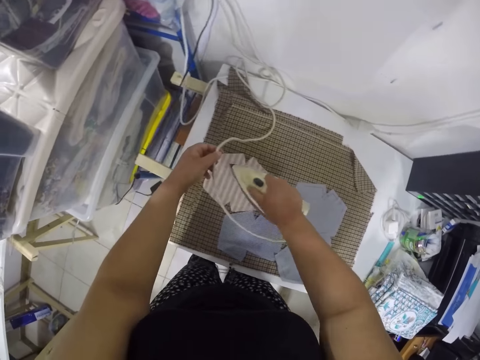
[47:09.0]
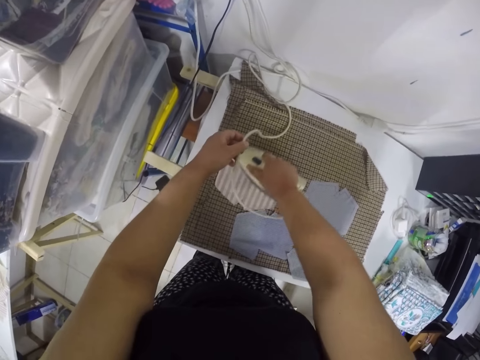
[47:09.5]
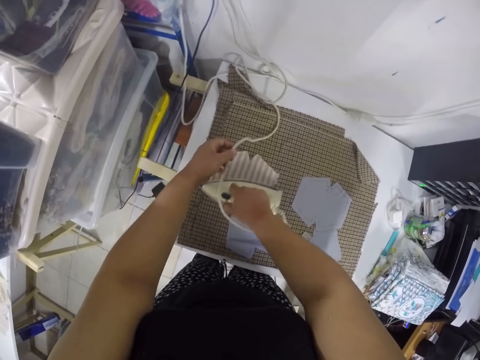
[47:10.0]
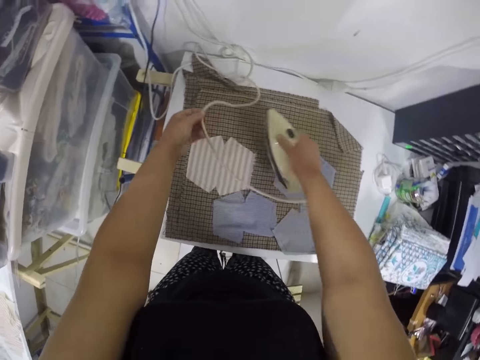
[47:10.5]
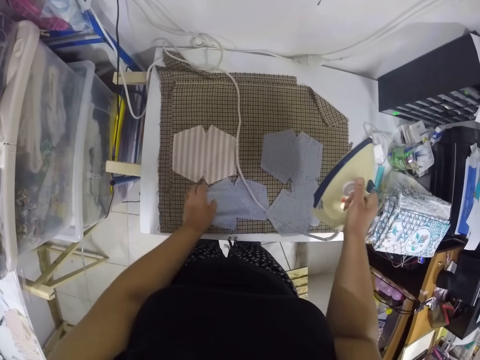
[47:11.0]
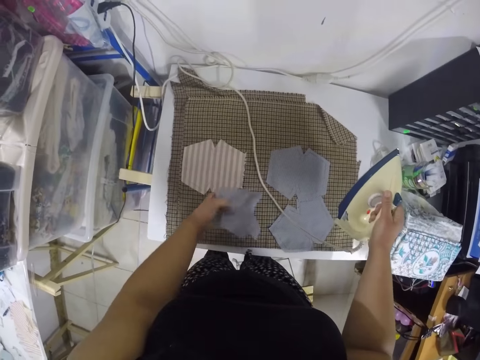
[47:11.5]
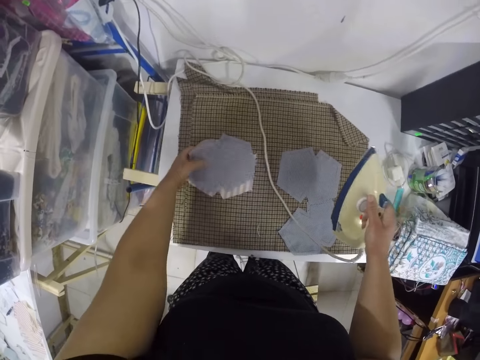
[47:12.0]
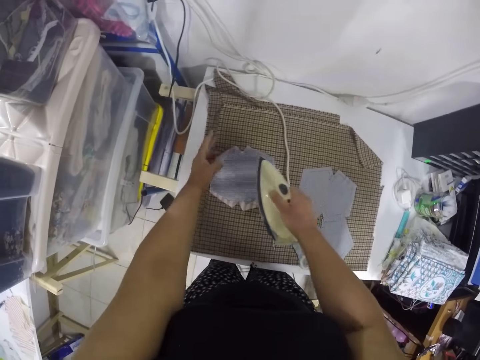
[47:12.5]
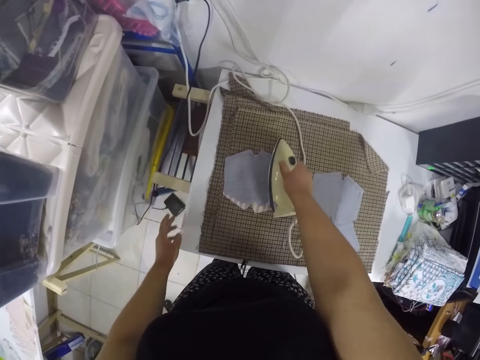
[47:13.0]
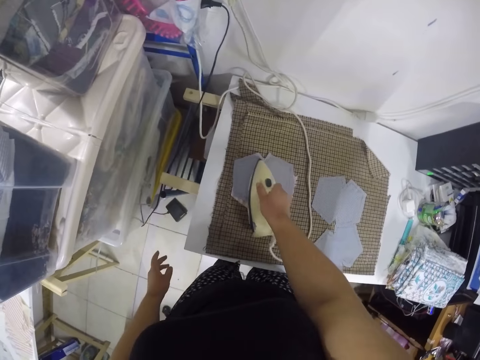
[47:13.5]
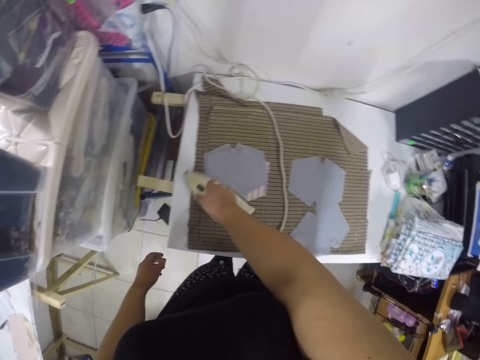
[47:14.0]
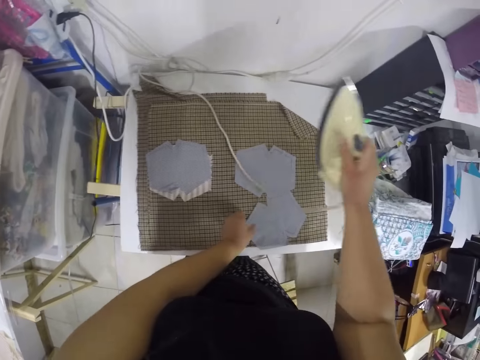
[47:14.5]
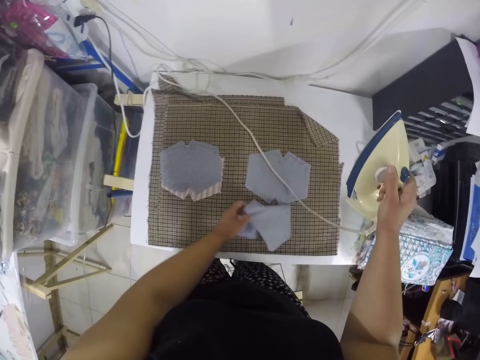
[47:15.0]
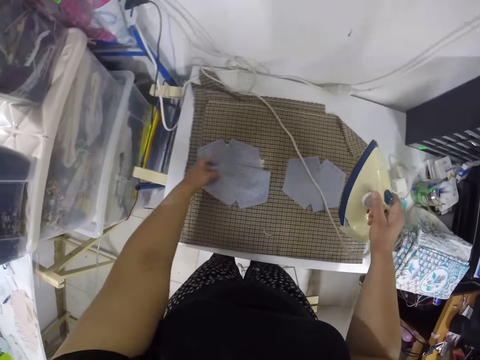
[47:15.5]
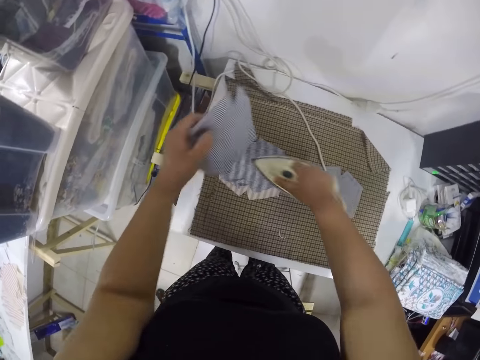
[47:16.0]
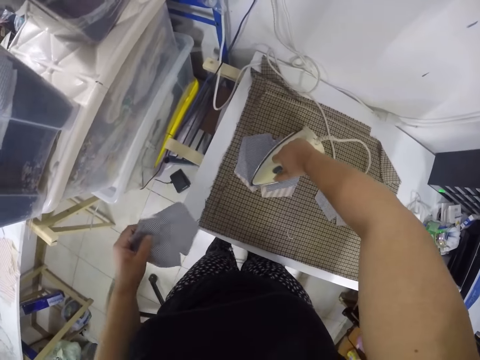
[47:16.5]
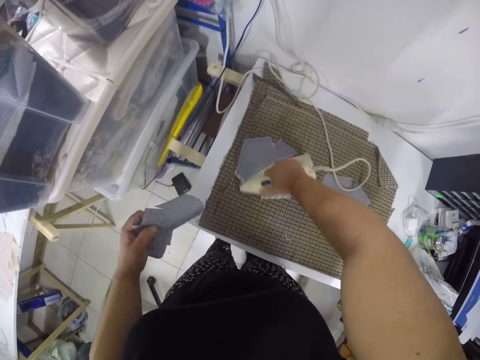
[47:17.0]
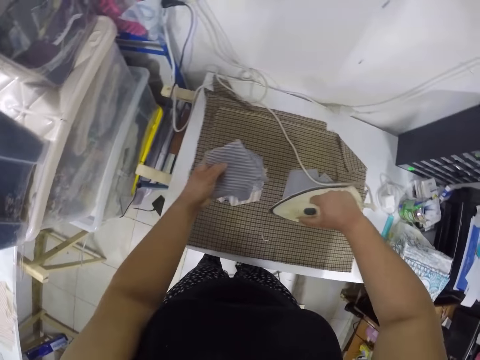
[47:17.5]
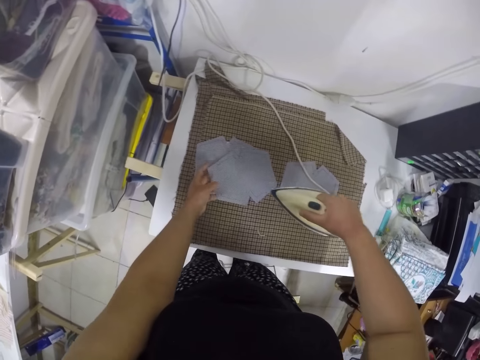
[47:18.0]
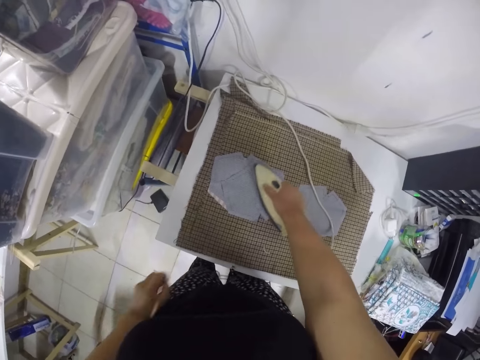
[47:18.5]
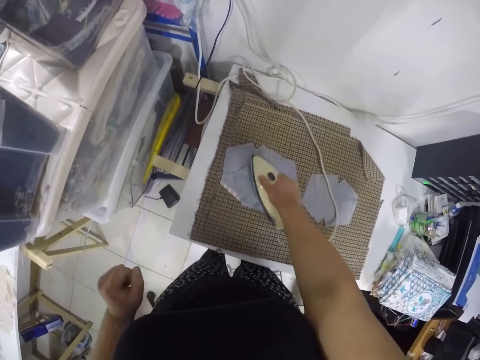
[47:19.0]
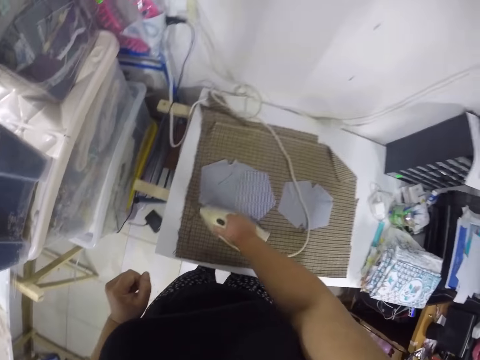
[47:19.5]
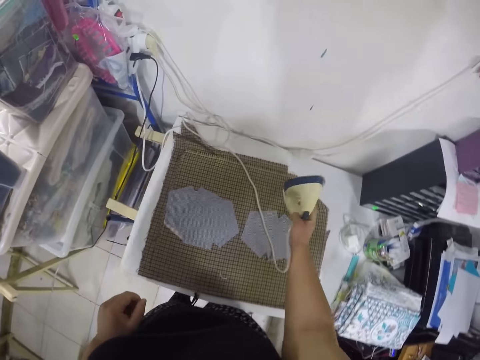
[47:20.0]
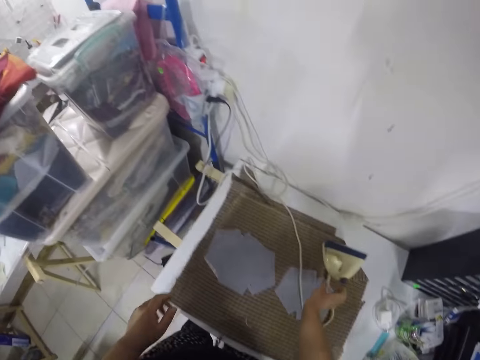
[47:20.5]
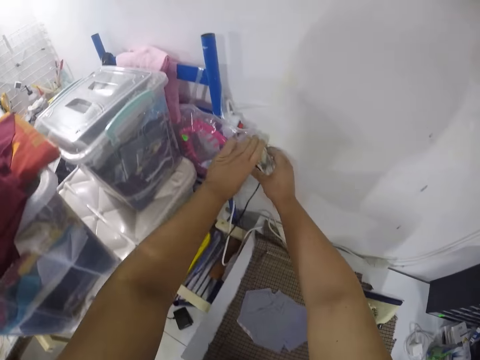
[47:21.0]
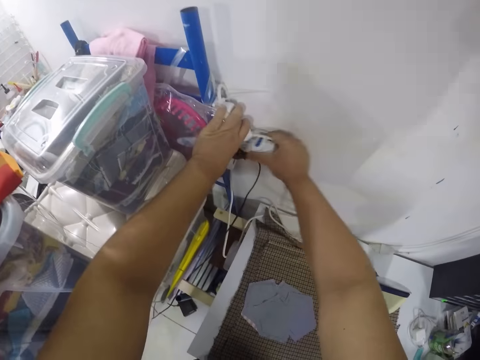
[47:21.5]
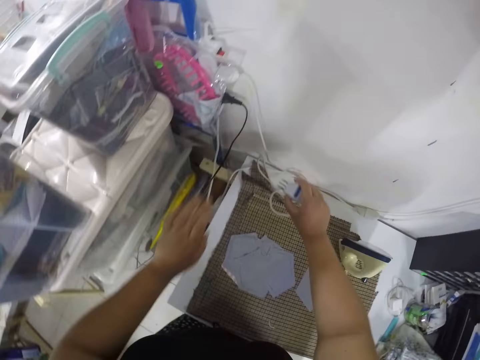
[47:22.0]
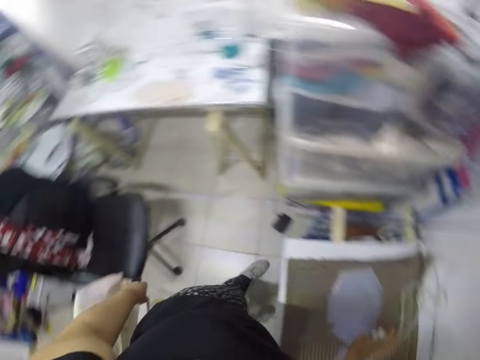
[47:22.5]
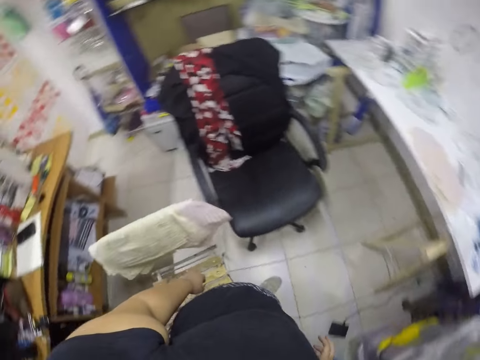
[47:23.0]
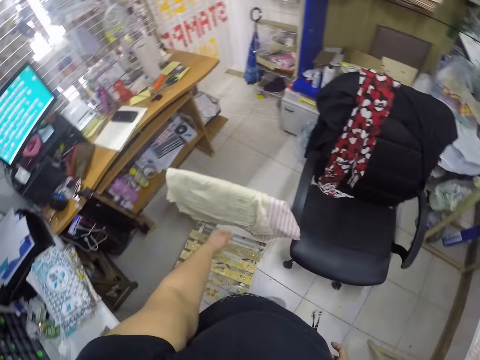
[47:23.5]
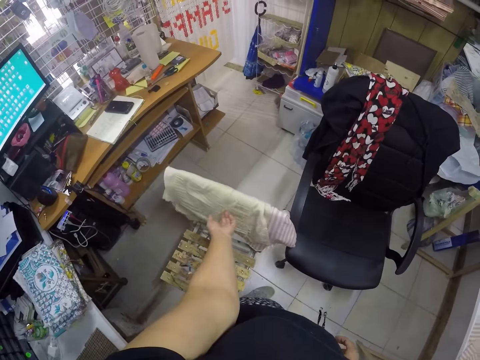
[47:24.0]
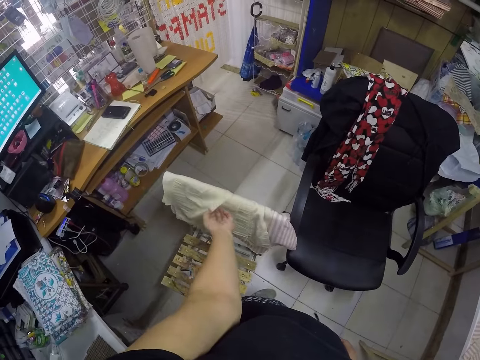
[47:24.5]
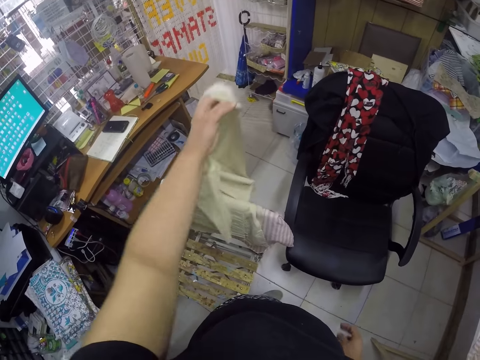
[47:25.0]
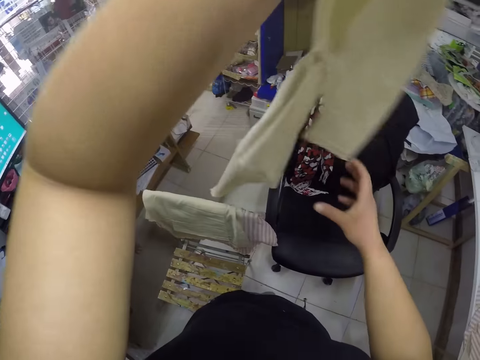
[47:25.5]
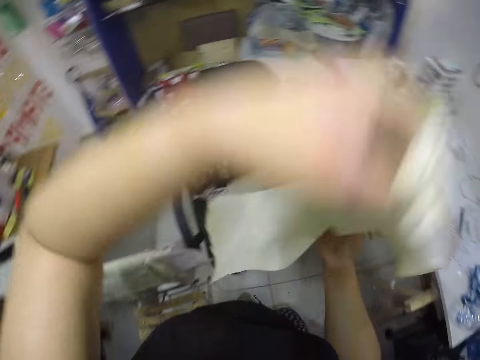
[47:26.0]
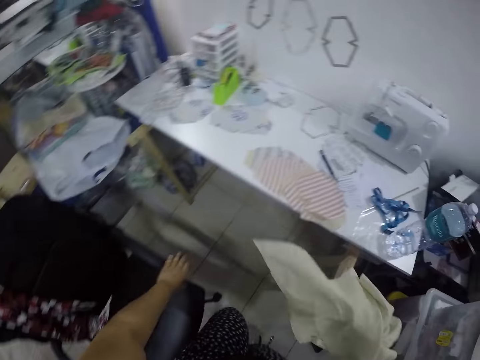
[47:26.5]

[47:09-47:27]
The camera wearer lifts up the iron. She irons a piece of cloth. She lifts up the iron and takes a piece of cloth. She irons a piece of cloth. She puts a piece of cloth on another piece of cloth. She irons a piece of cloth. She puts the iron down. She unplugs the electric iron's plug from the socket with both hands. She moves around the workshop. She picks a piece of fabric from the chair with her left hand.

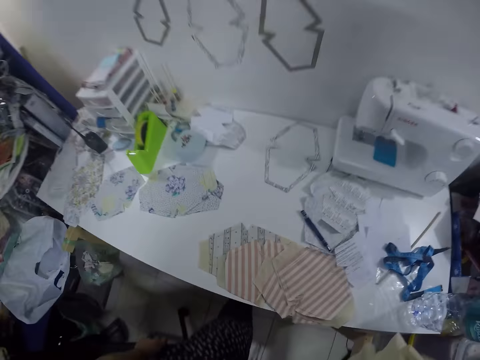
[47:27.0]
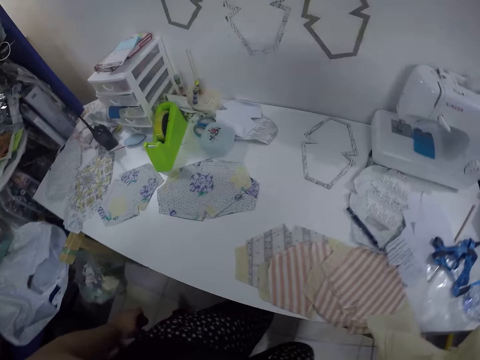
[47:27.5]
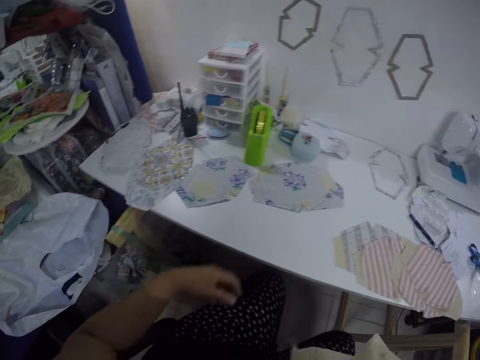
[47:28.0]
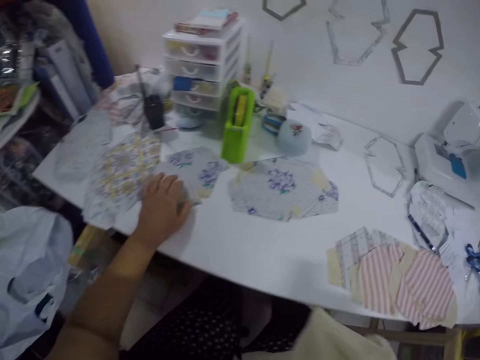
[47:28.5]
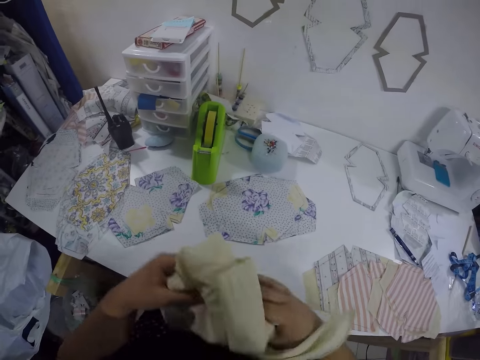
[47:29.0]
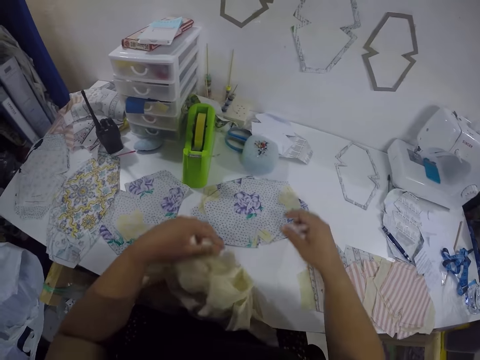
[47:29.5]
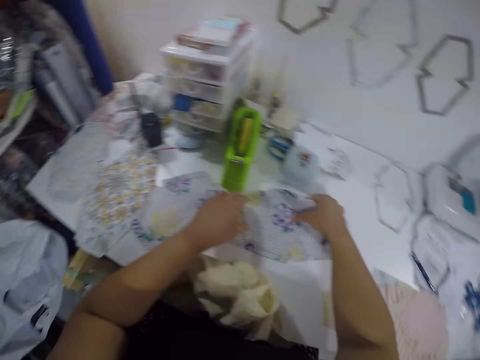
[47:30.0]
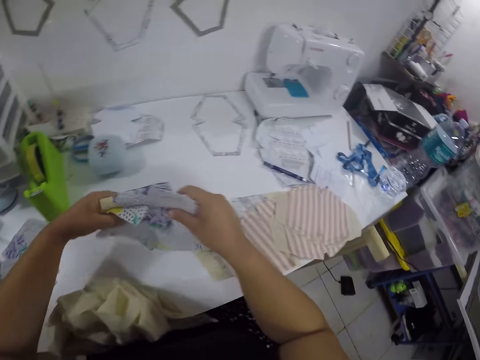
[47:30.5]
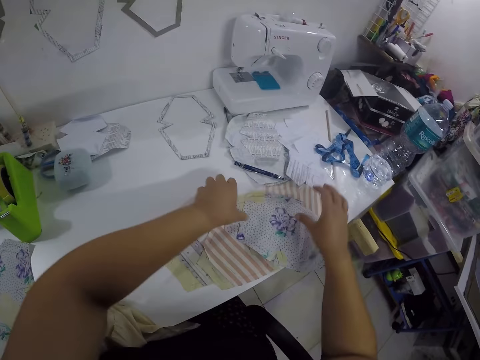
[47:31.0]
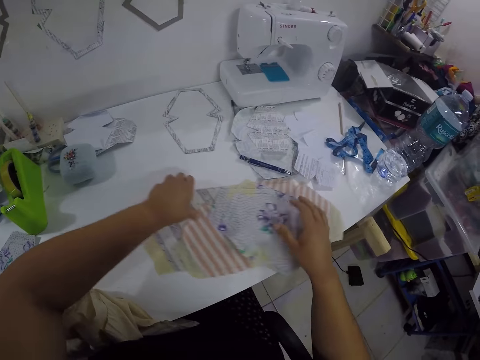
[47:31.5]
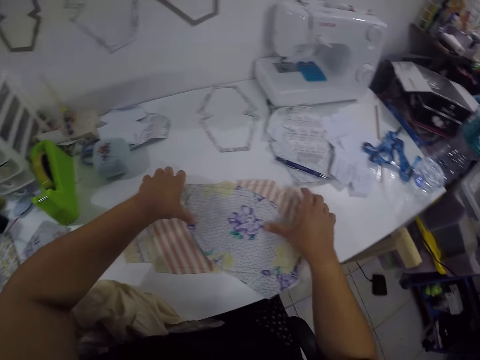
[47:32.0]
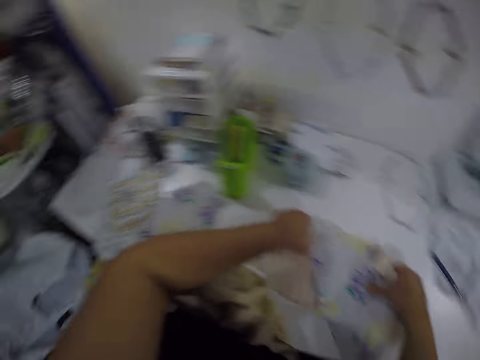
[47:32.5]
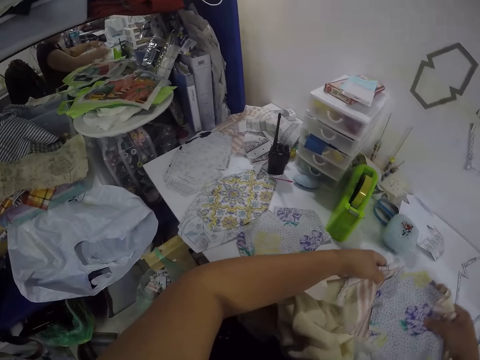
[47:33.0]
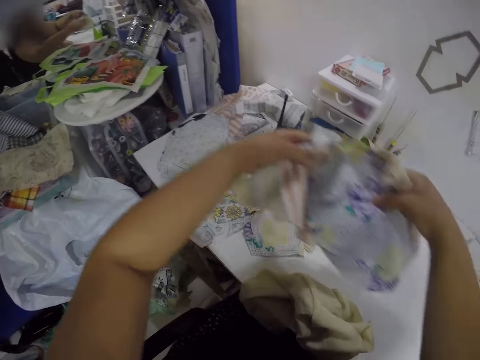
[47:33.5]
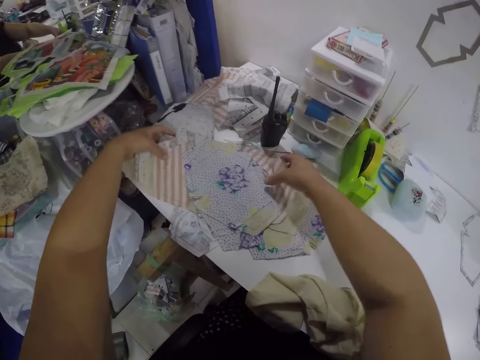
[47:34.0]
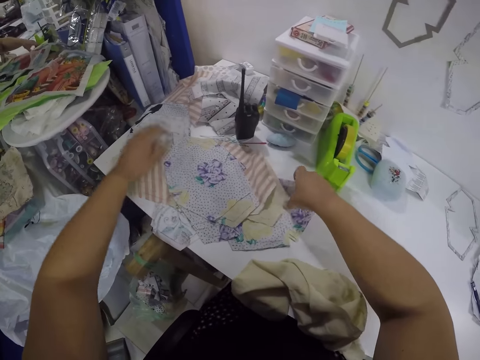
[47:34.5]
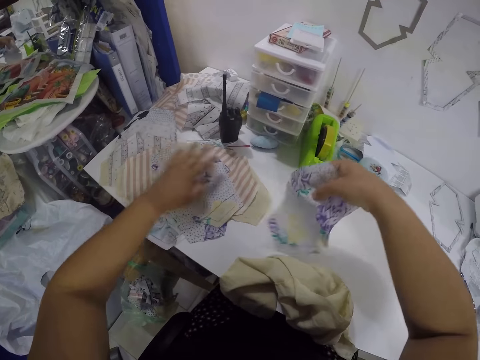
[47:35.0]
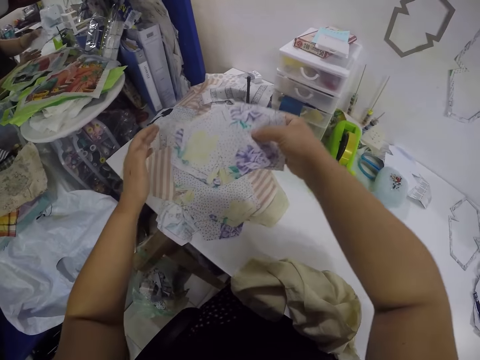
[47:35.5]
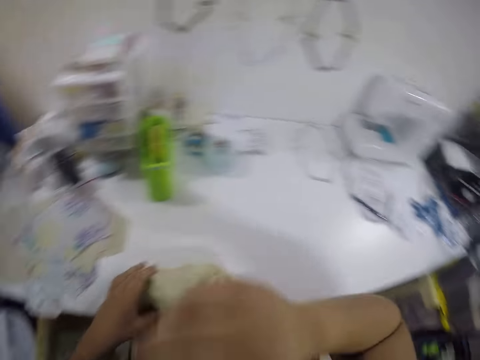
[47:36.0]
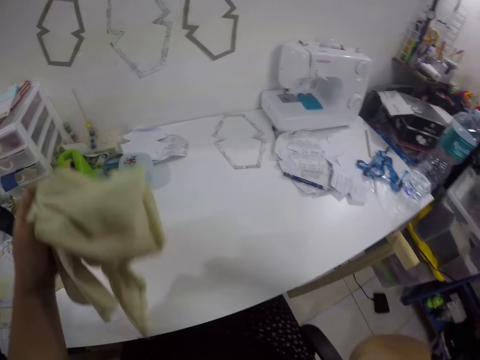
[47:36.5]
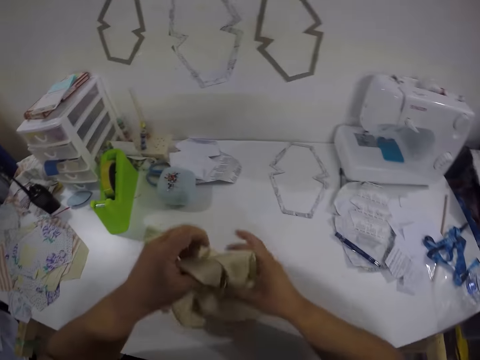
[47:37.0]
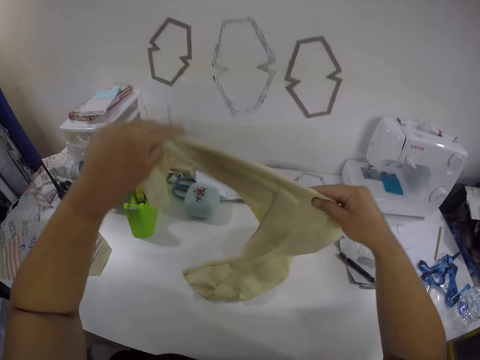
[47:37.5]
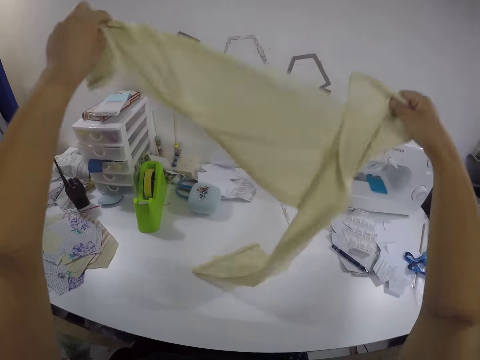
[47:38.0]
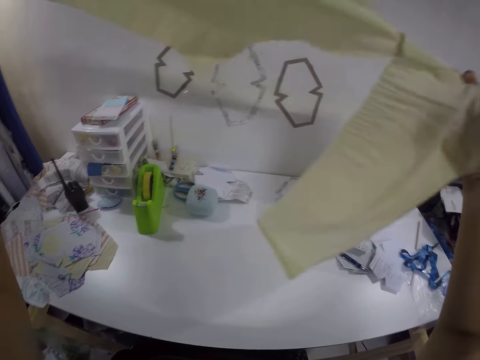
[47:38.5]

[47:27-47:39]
The camera wearer places the piece of fabric or cloth on the table. She gathers the straightened fabrics with both hands. She places the fabrics on the table with both hands. She takes a piece of cloth and puts the piece of cloth on the table. She picks up the fabric from the table with her left hand. She holds the fabric with both hands. She straightens the piece of cloth.
